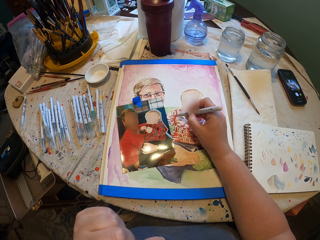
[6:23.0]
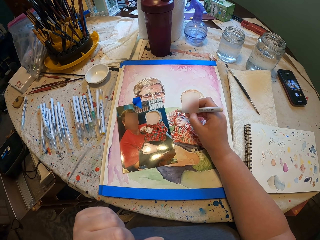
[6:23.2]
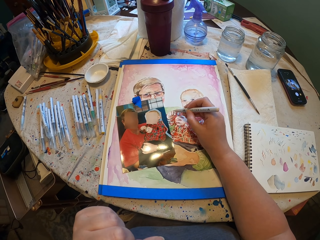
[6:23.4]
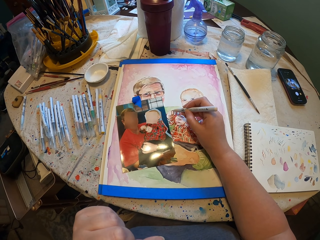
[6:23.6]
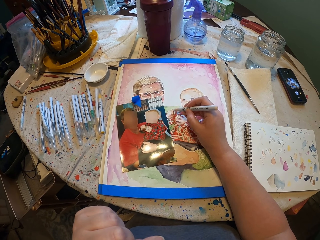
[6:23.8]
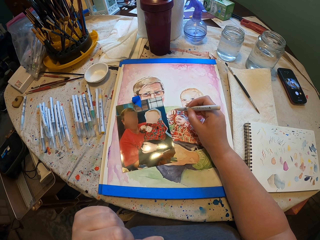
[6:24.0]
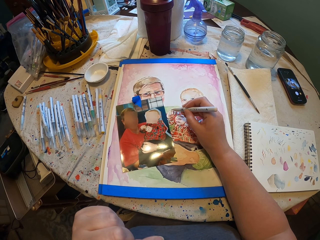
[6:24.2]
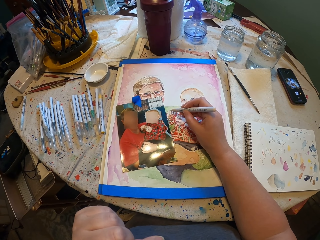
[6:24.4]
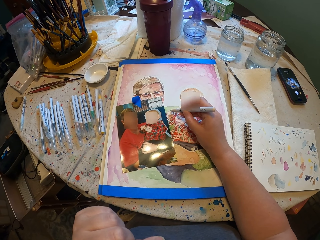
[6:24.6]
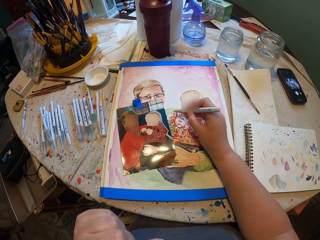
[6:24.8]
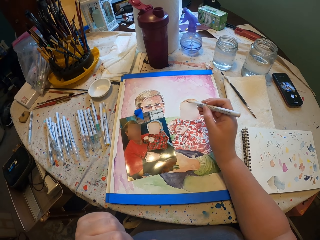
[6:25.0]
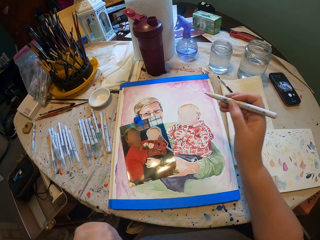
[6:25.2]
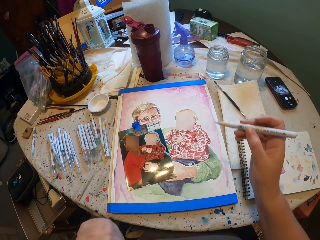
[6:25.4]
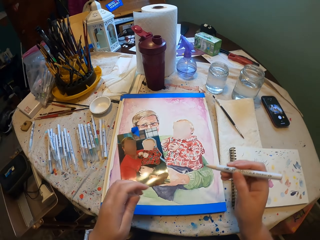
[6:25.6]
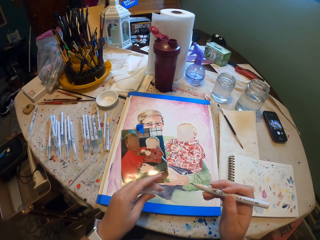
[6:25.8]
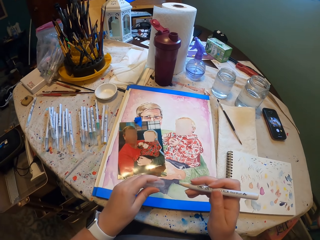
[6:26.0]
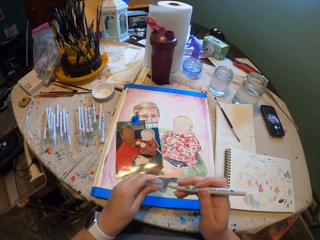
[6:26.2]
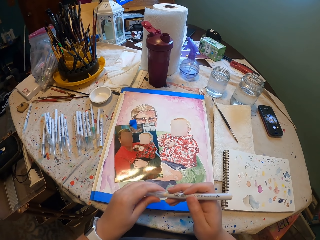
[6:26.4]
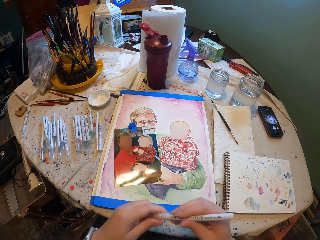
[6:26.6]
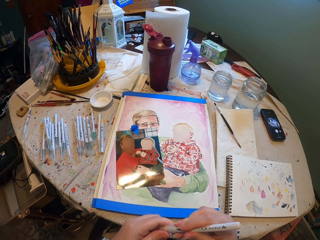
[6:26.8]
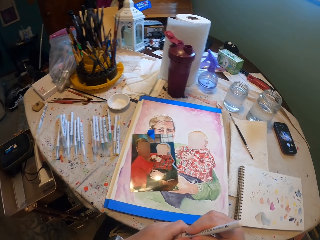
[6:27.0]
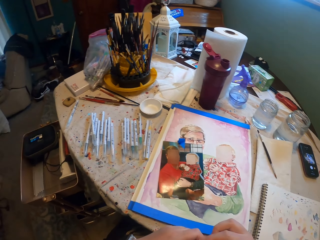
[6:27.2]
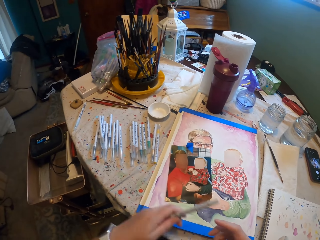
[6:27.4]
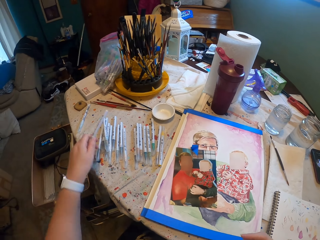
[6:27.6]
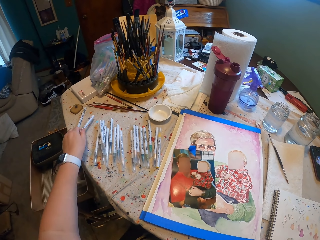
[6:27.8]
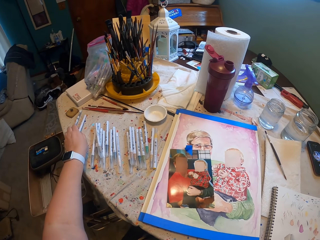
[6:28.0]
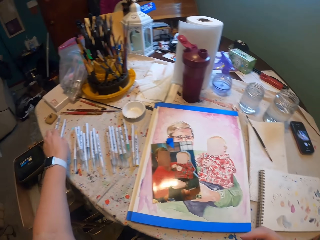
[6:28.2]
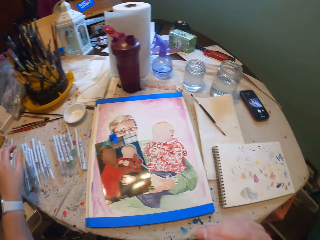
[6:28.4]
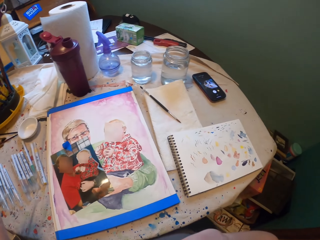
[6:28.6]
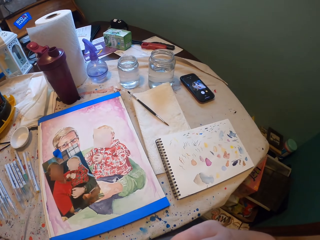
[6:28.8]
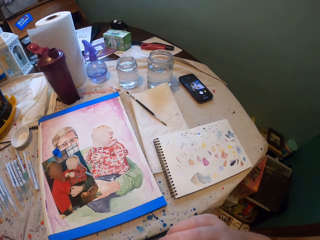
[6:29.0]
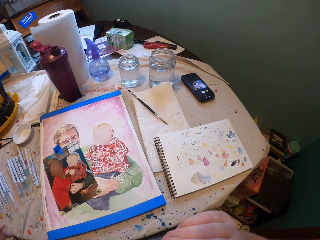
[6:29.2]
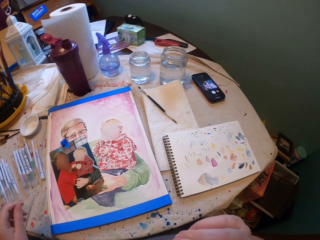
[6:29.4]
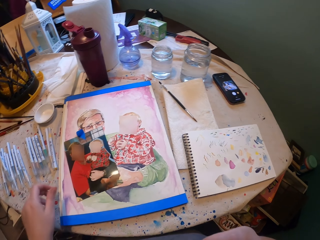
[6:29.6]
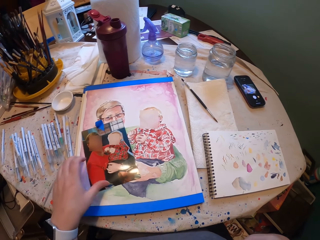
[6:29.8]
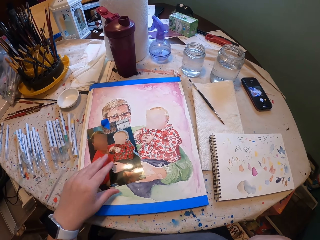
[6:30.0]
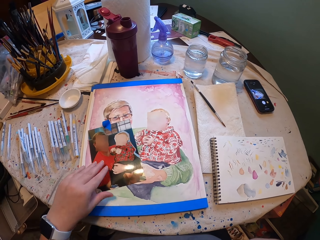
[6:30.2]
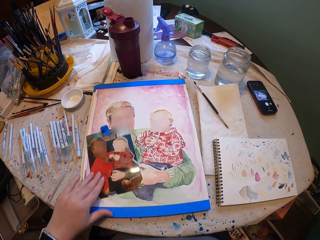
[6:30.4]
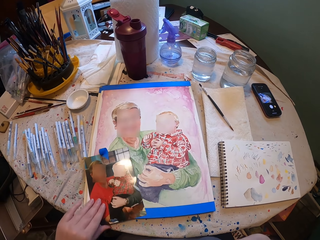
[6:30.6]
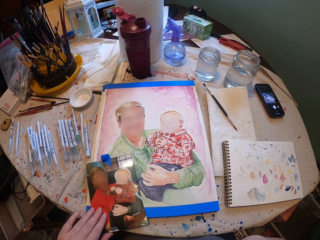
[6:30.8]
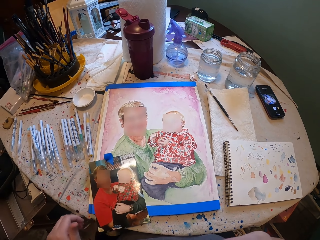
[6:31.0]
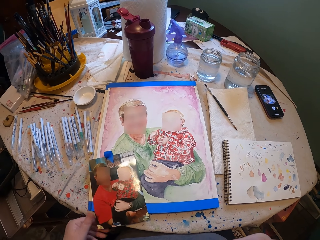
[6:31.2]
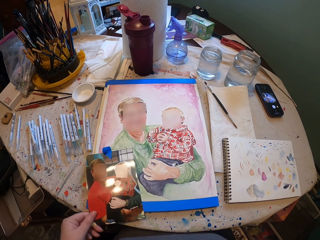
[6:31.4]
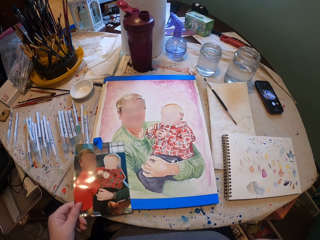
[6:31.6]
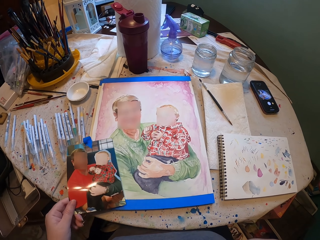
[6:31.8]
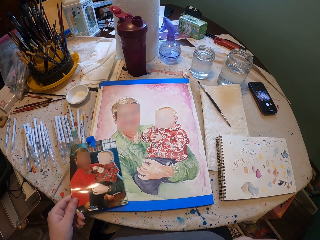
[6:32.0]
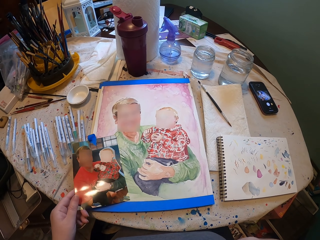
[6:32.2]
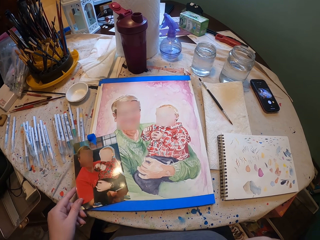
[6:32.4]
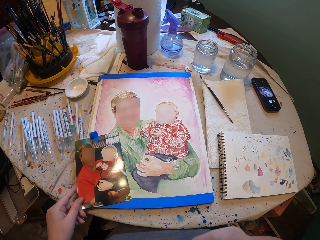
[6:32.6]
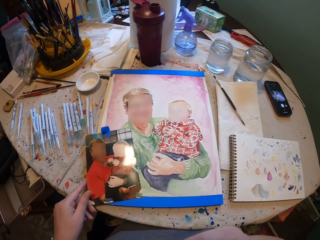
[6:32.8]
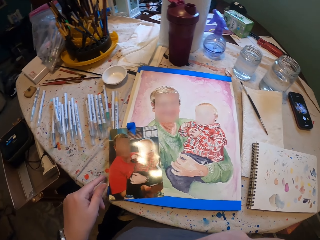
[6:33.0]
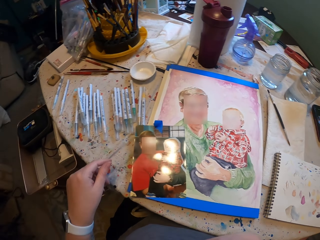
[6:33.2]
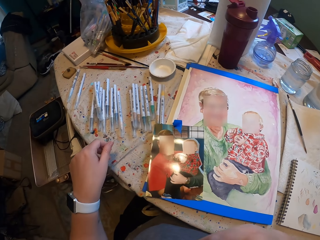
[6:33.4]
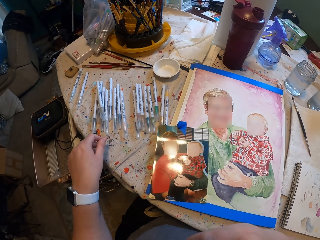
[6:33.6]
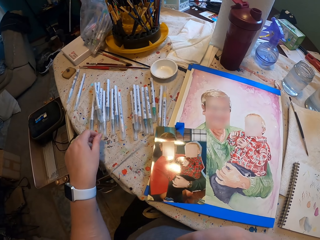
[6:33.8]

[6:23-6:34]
The camera wearer closes the pen with a lid. They place the pen on the table. They hold the photo. They pull the picture and look at the picture.

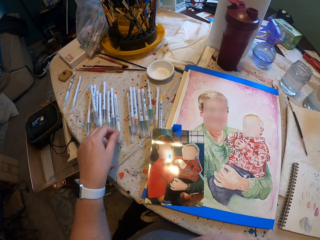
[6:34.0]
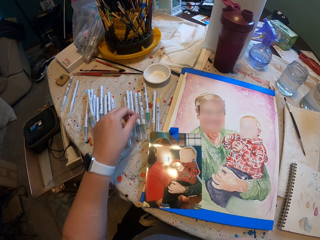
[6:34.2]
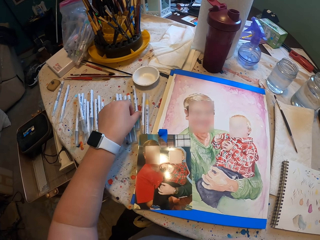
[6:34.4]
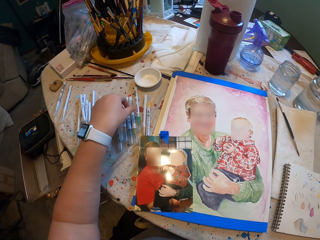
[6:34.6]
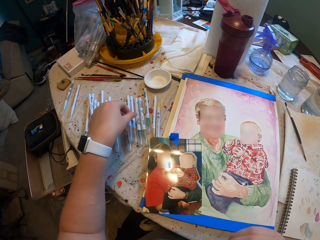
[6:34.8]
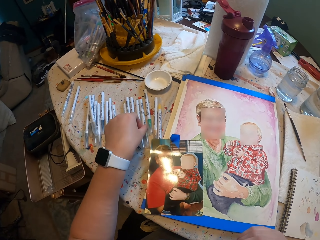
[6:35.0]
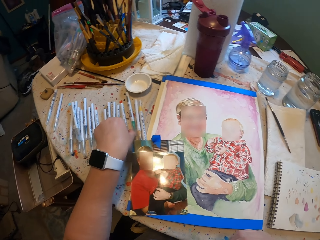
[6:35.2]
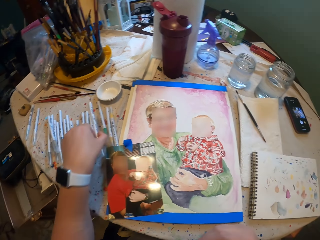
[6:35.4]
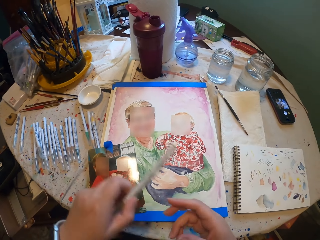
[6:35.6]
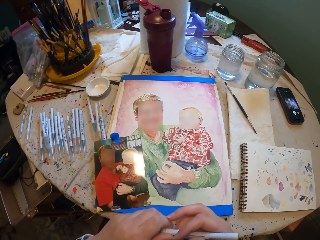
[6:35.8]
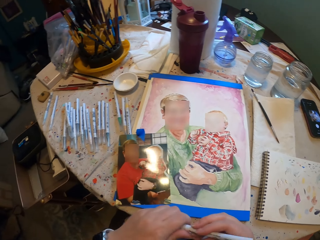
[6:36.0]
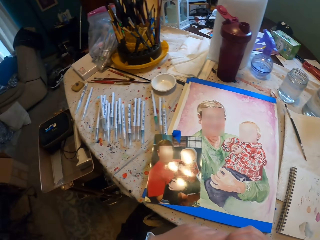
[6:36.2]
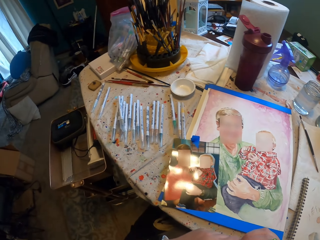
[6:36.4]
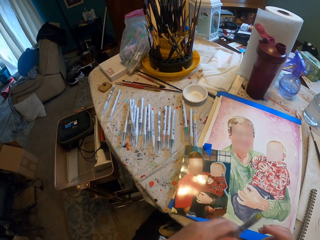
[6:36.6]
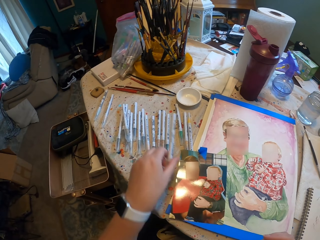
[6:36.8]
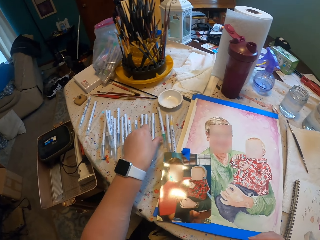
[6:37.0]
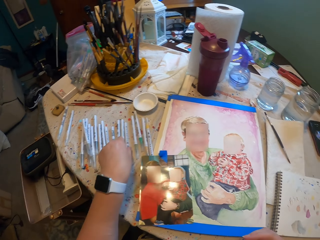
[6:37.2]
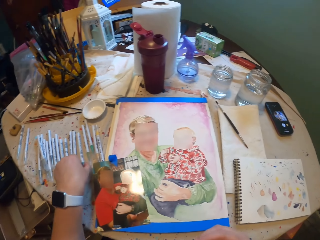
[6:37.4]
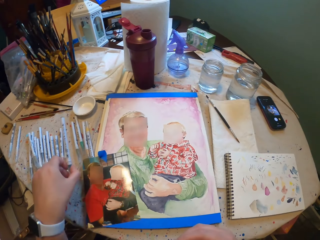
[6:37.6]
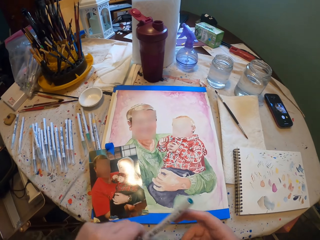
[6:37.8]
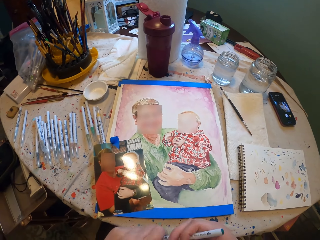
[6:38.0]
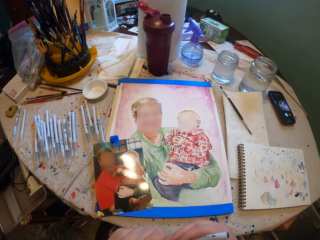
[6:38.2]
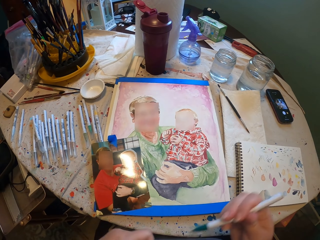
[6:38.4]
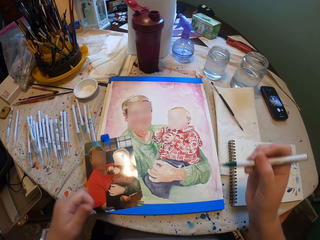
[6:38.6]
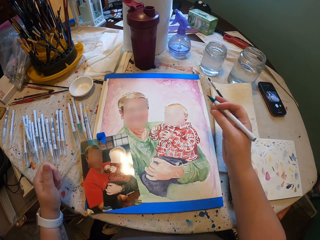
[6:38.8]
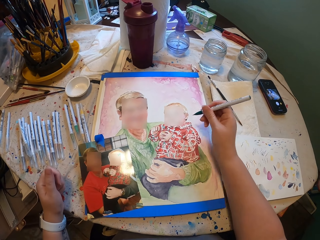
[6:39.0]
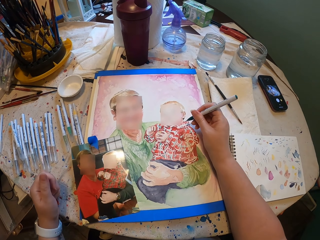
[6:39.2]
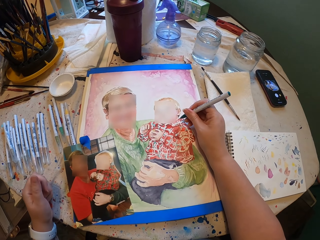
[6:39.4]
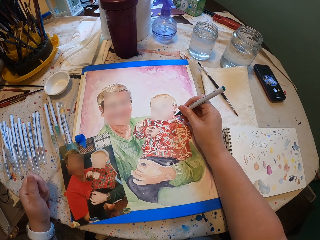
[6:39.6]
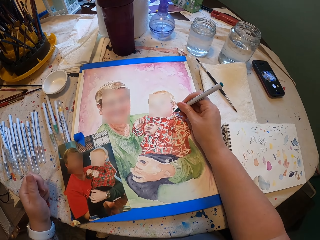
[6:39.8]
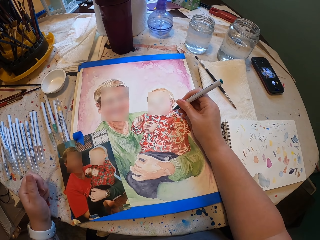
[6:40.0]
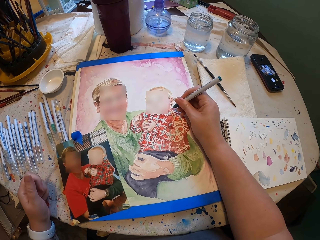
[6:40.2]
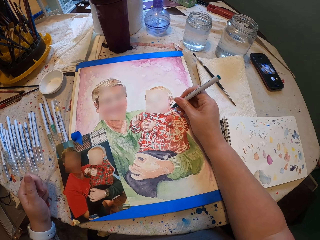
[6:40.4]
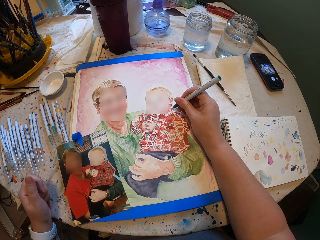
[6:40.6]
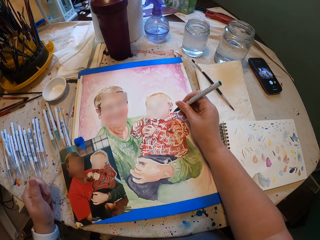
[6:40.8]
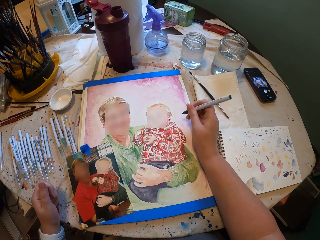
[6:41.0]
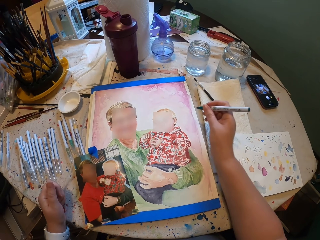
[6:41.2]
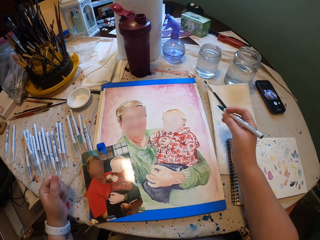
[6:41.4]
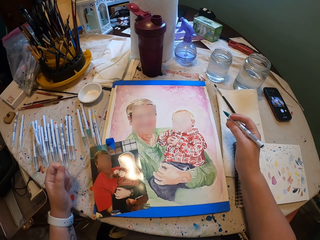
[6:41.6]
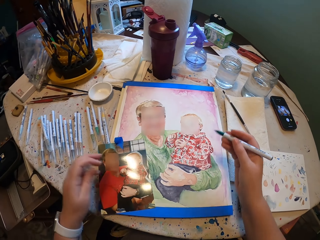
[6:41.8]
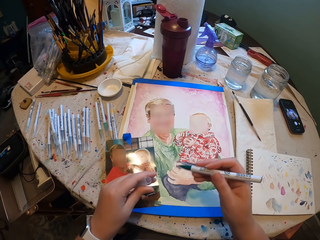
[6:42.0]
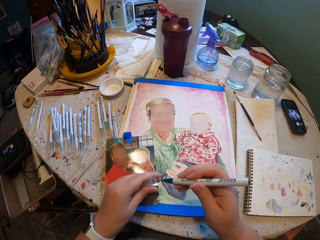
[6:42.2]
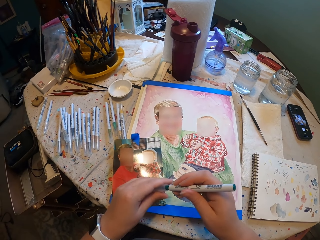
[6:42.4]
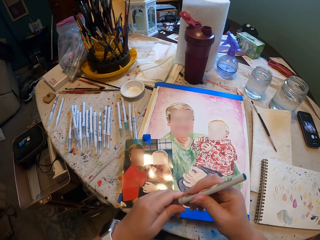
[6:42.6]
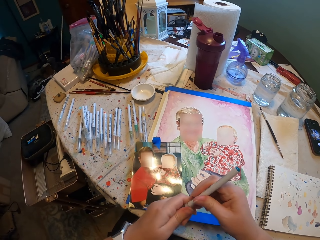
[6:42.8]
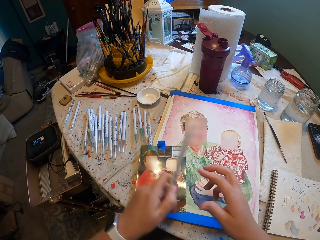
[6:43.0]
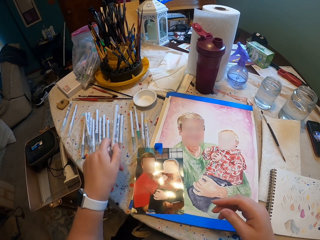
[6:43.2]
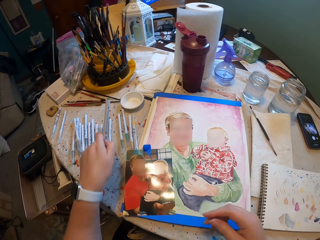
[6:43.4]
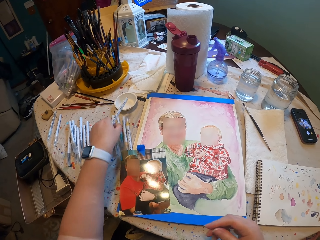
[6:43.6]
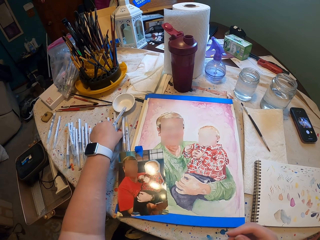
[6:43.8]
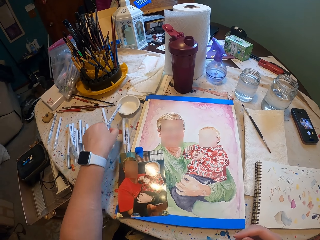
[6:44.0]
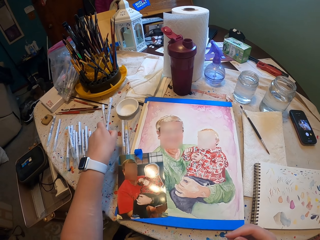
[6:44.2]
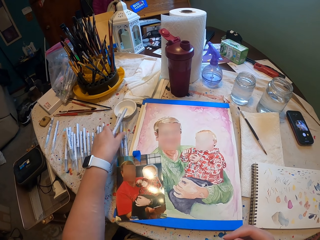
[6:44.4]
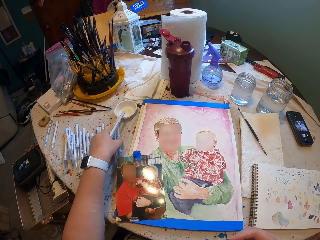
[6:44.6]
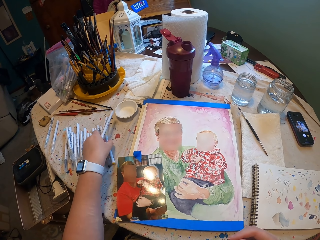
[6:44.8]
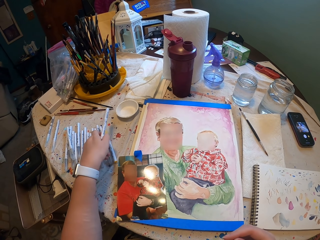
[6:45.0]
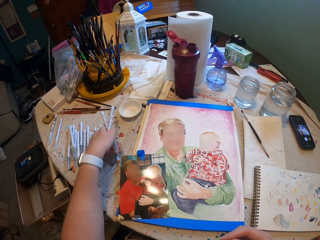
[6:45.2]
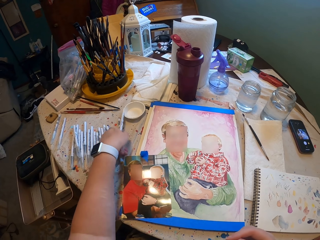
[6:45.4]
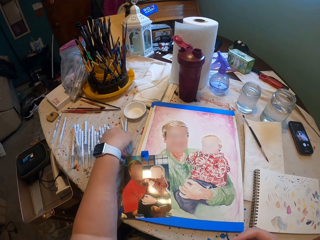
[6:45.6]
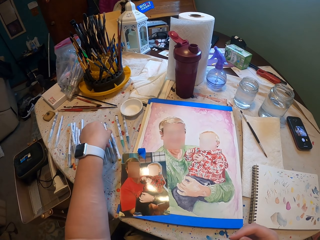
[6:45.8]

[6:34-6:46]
The camera wearer picks a pen or colour on the table. They place the pen on the table. They open the pen lid and paint the picture. They close the pen with a lid. They drop the colour. They pick another pen on the table.
